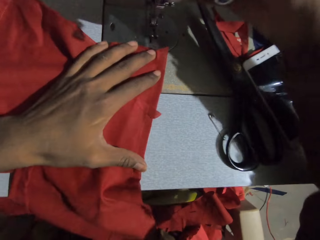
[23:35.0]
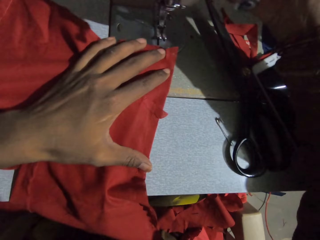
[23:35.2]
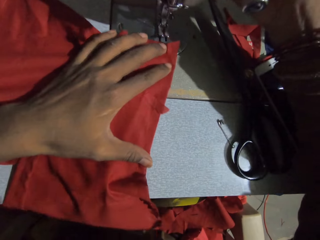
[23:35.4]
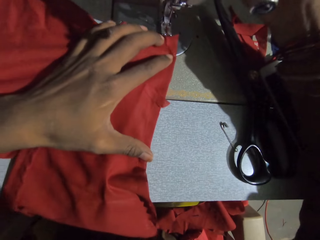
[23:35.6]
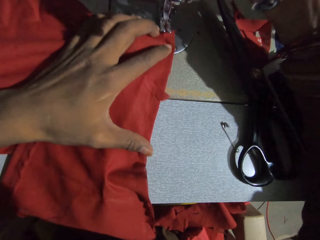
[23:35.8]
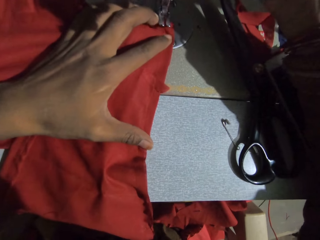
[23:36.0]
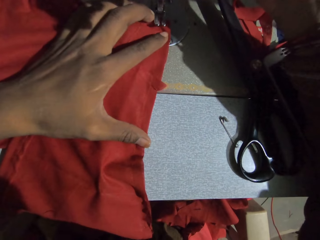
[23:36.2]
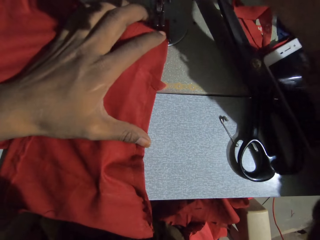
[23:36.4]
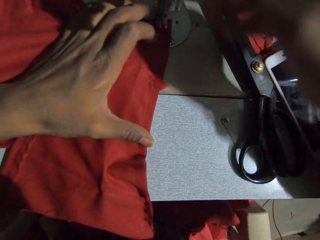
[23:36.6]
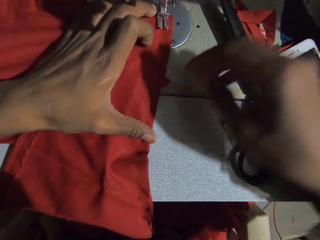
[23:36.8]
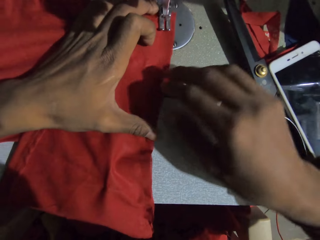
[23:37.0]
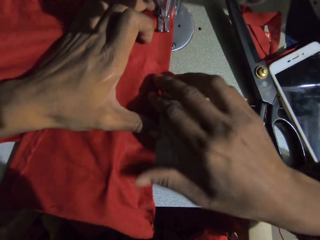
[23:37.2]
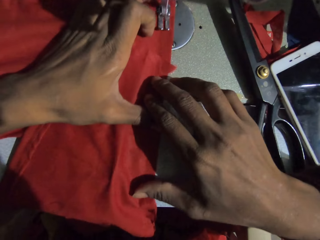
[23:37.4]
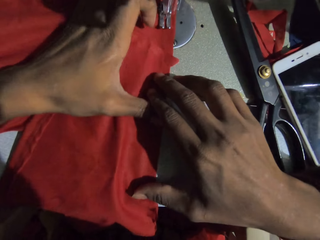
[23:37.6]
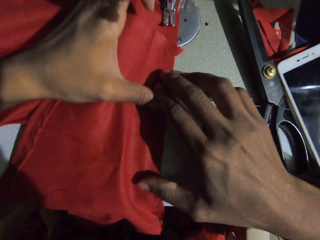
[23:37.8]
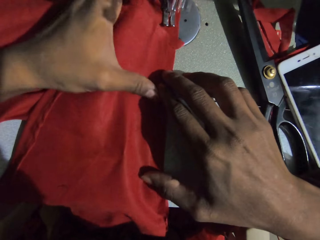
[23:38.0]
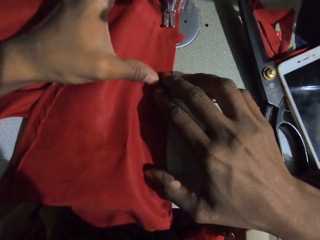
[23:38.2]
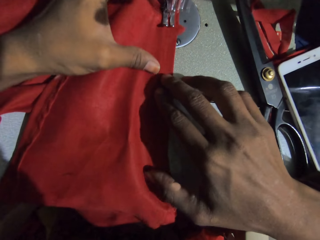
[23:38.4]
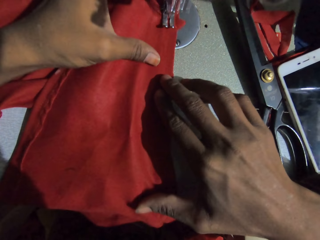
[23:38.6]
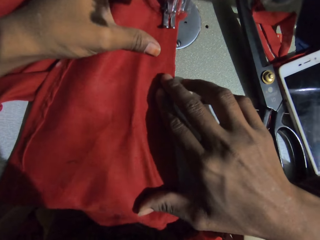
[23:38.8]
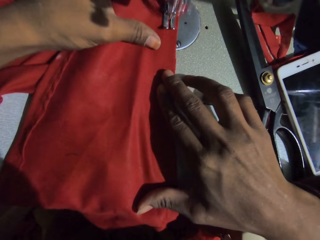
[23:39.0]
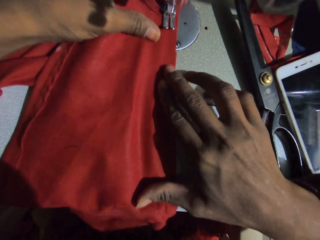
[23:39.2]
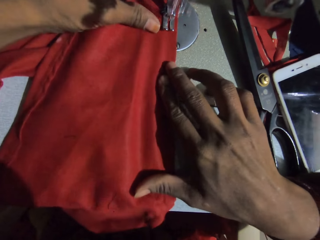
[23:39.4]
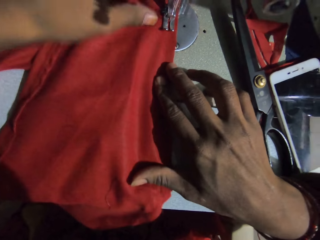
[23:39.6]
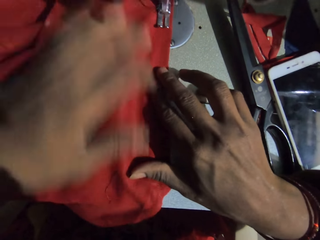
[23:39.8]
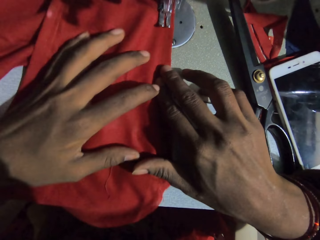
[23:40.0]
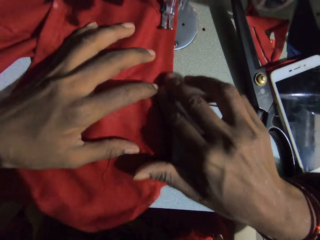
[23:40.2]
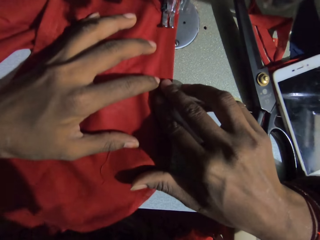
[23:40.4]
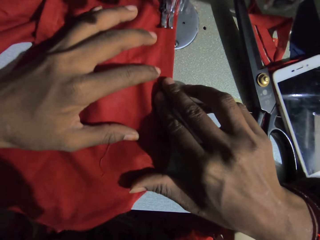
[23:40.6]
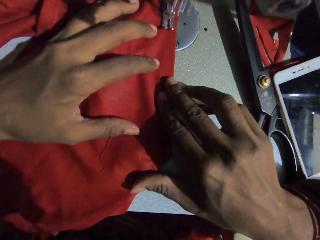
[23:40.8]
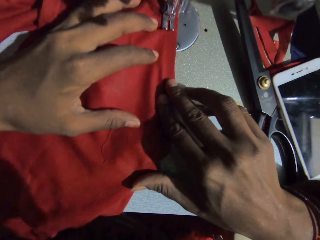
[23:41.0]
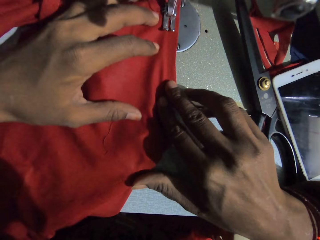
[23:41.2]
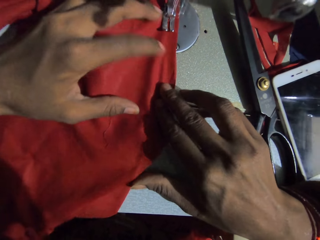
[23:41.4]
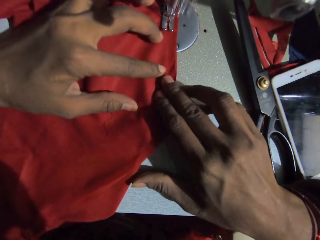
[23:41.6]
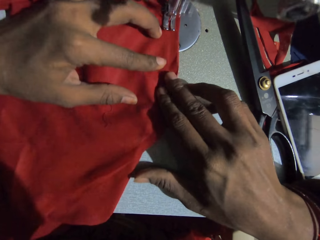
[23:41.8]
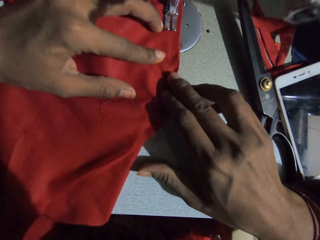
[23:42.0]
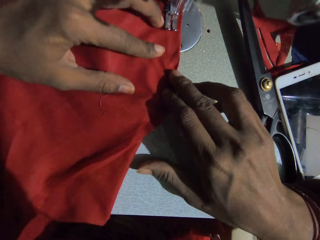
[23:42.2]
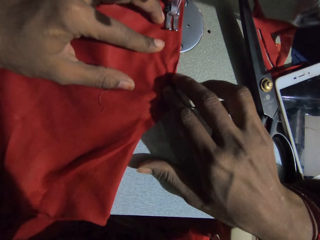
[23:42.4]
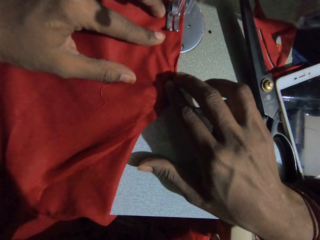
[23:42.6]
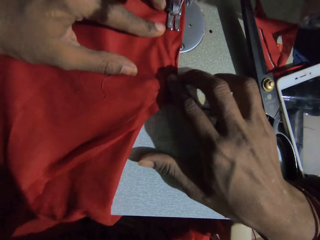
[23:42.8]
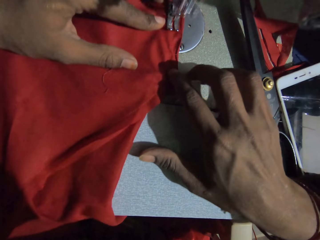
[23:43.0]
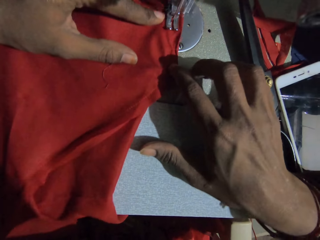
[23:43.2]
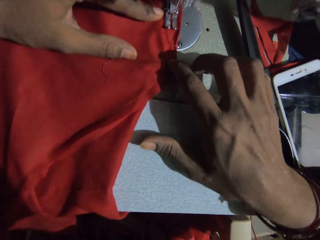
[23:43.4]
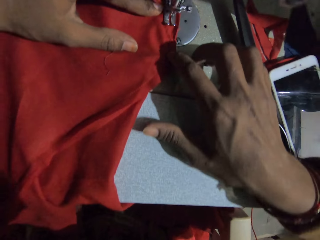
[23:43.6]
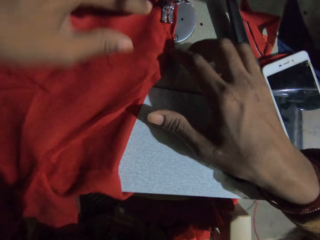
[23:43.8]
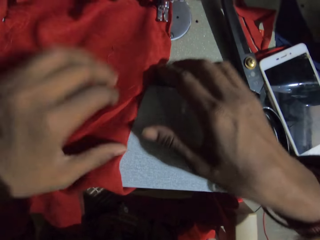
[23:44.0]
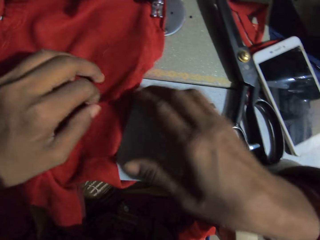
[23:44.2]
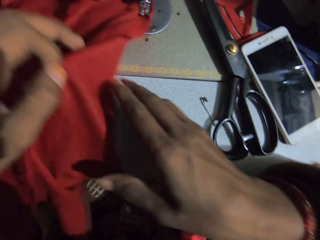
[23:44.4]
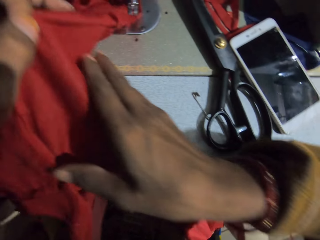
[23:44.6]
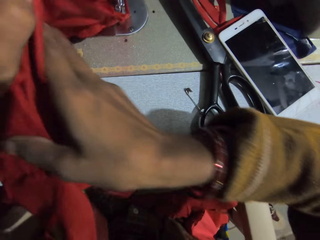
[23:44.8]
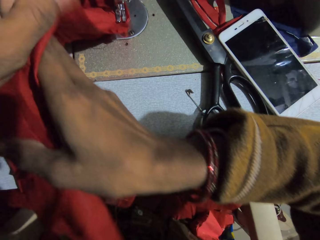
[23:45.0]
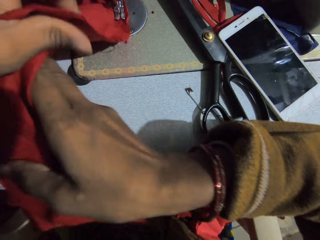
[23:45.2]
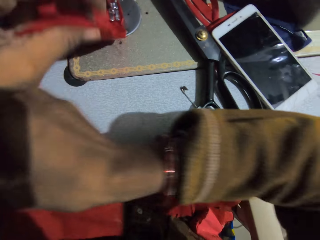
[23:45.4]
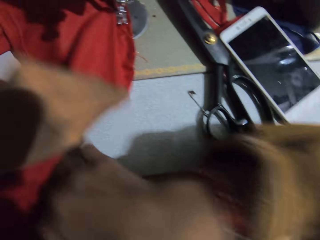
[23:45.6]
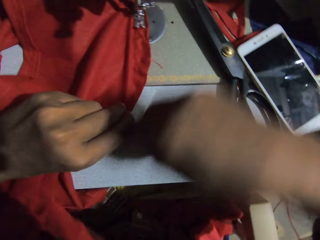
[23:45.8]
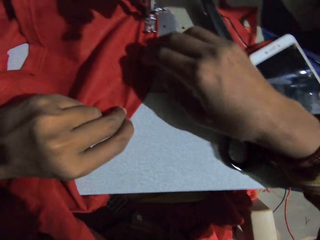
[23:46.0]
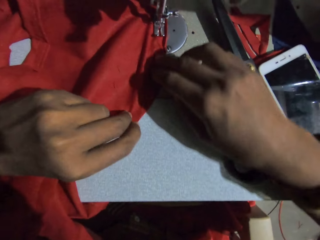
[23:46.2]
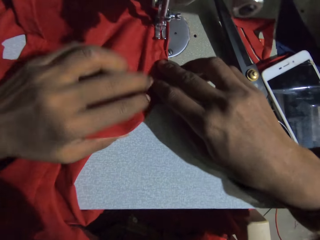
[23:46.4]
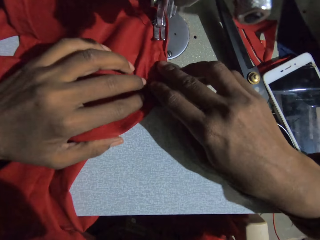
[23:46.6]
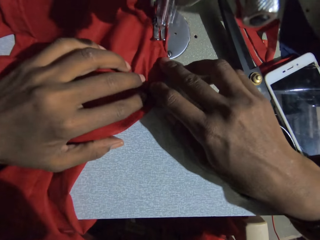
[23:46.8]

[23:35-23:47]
The camera wearer puts the cloth on the machine. They sew the piece of cloth with a sewing machine. They straighten the piece of cloth.

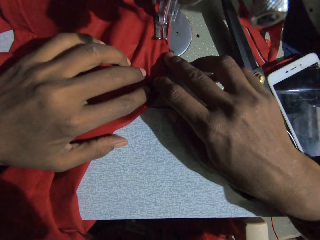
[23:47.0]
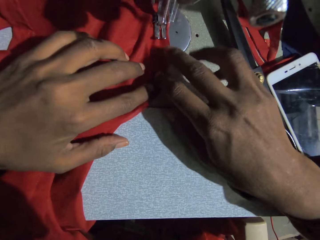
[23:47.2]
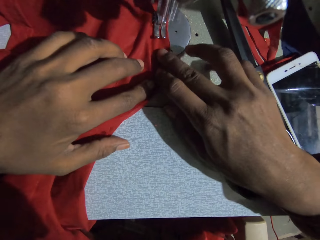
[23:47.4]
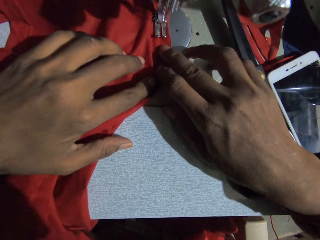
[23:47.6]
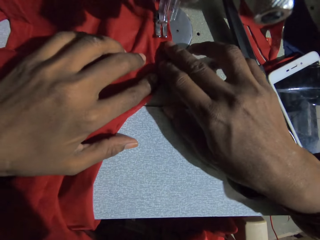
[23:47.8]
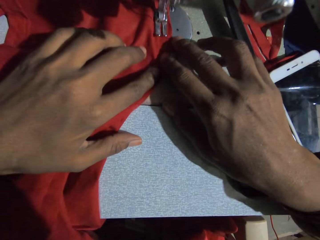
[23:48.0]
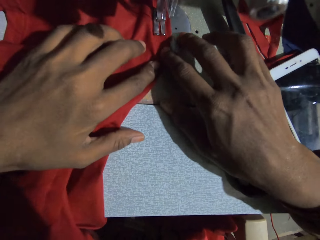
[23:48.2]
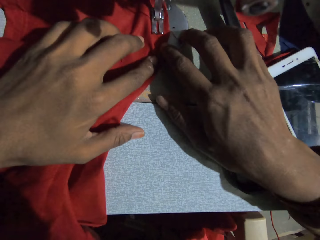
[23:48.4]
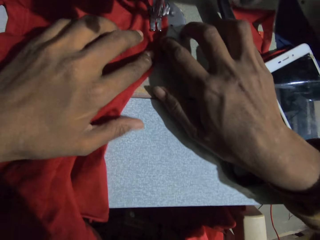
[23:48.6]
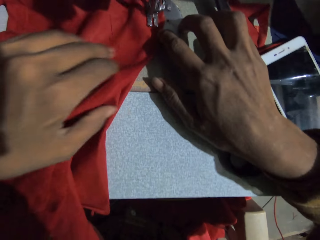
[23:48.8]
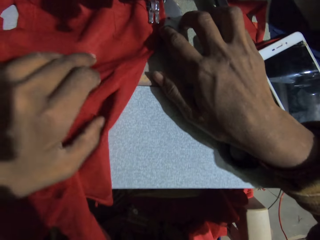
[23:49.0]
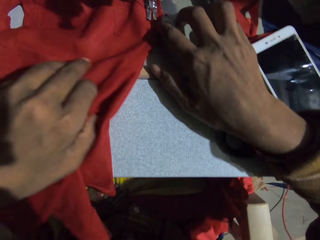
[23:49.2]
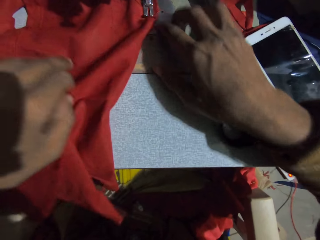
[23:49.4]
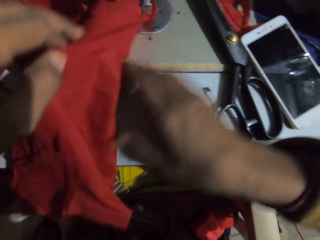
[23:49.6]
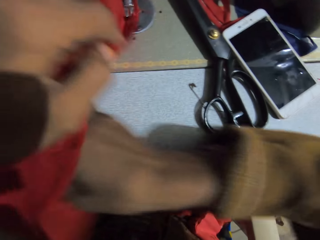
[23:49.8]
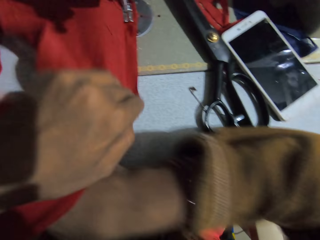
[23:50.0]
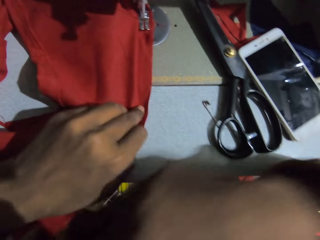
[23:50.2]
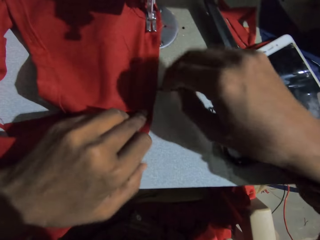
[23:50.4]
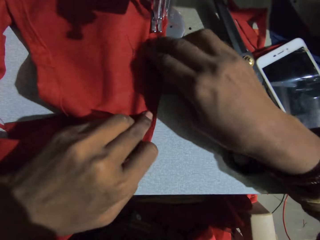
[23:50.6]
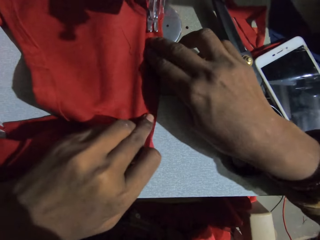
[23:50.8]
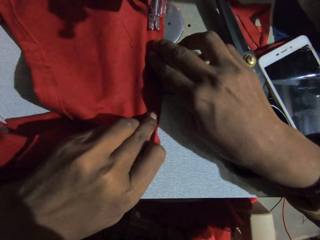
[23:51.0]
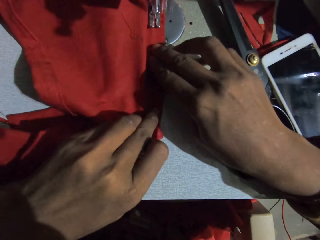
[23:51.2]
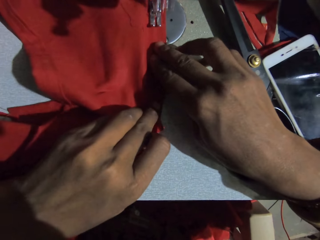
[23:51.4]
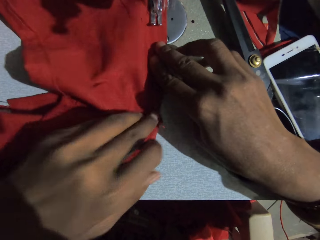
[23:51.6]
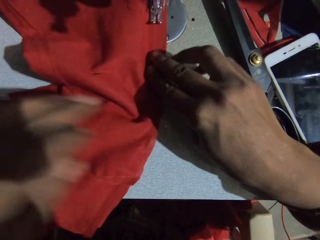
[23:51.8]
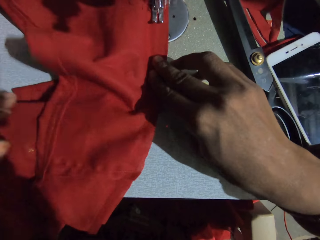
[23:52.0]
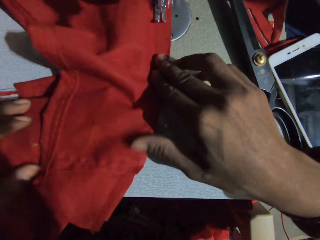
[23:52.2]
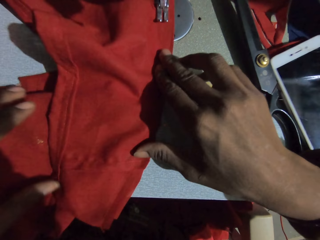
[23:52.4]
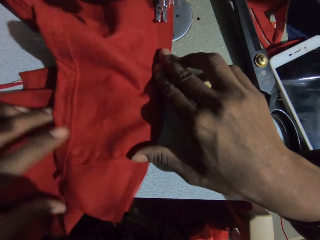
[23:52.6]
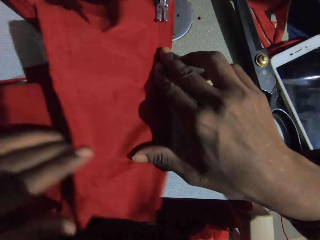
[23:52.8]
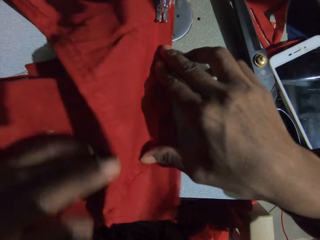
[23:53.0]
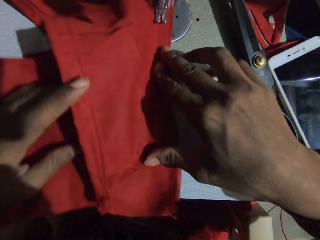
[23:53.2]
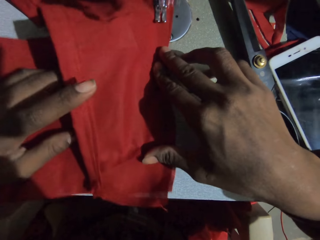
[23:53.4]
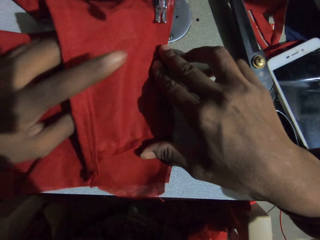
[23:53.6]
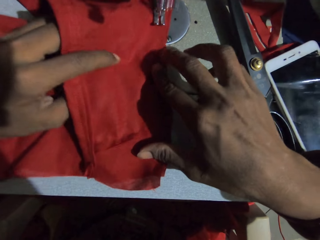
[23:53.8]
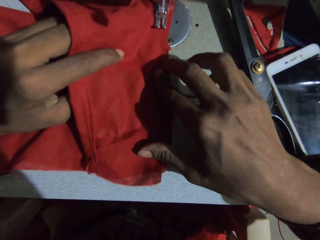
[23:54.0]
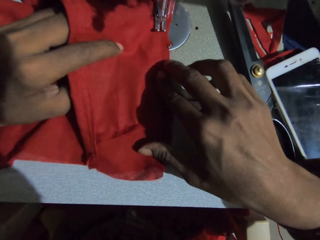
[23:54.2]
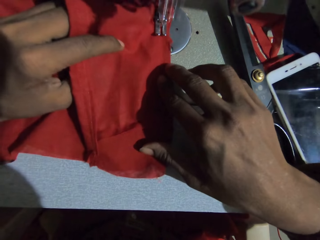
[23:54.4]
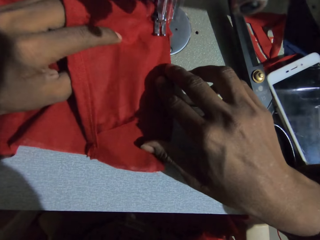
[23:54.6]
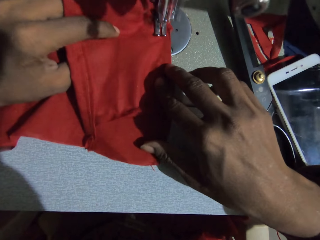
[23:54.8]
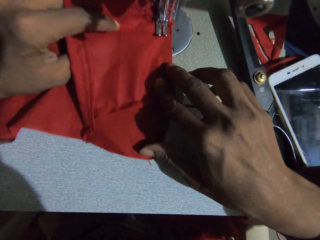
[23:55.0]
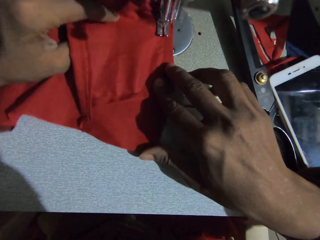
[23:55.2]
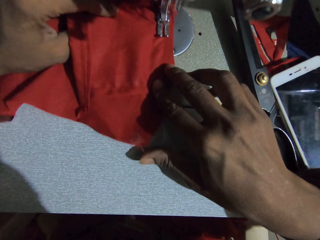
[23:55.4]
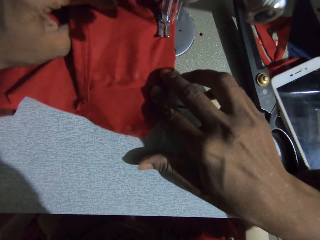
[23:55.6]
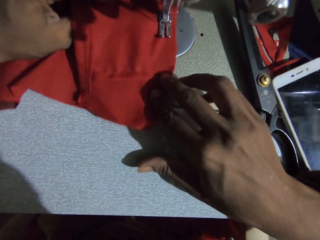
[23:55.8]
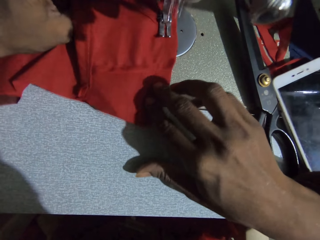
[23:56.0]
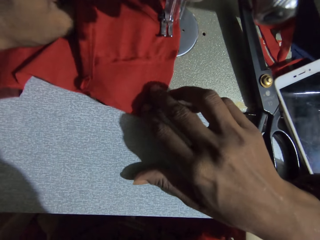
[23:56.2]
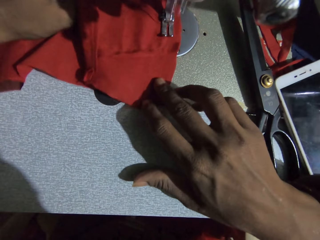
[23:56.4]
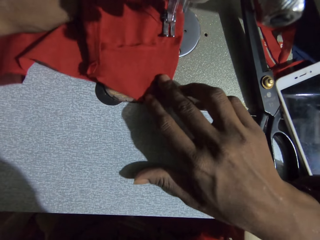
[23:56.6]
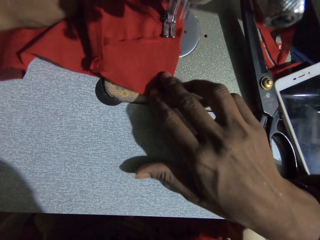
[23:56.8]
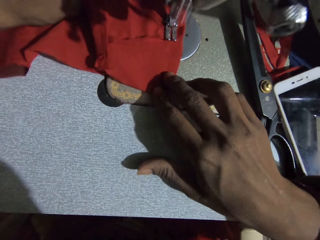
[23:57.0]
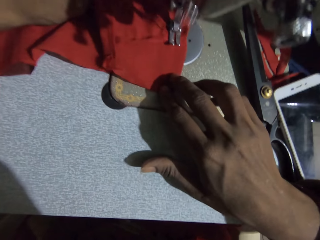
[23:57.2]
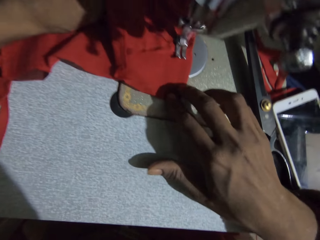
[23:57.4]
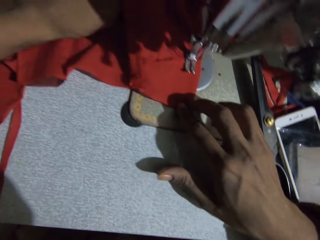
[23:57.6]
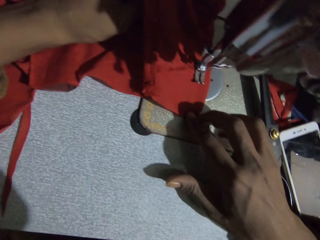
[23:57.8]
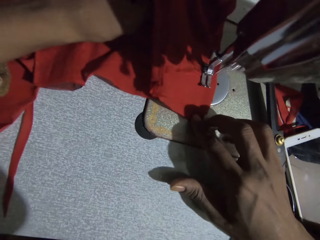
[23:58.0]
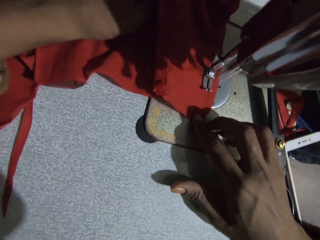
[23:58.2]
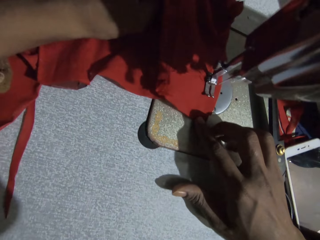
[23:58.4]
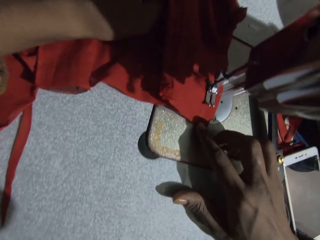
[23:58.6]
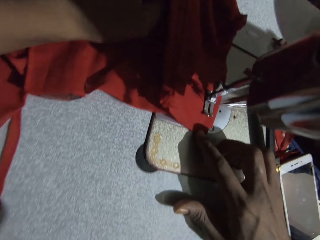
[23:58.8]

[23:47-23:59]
The camera wearer sews the piece of cloth with a sewing machine. They align the cloth. They unfold the piece of cloth. They sew the piece of cloth with the sewing machine.
